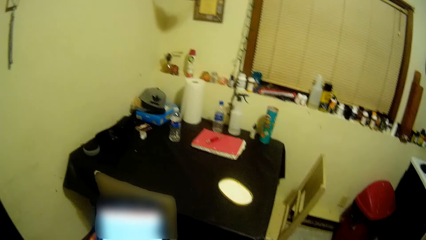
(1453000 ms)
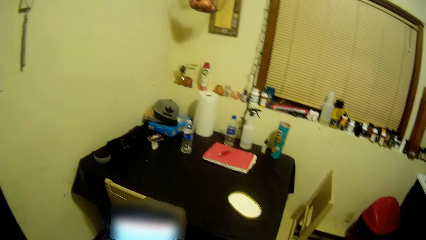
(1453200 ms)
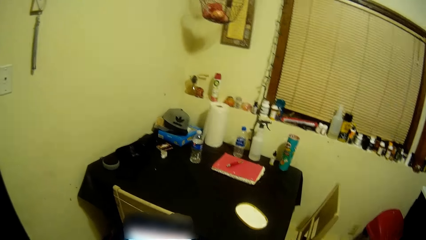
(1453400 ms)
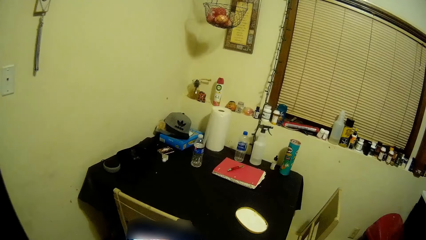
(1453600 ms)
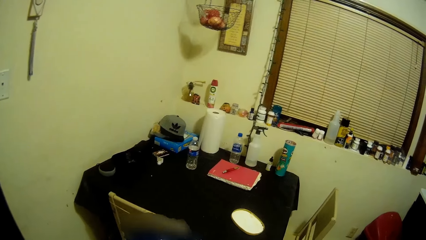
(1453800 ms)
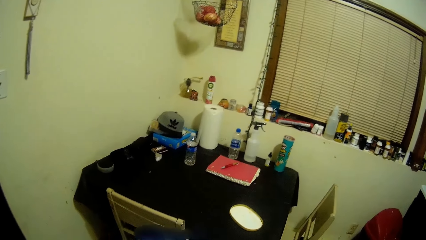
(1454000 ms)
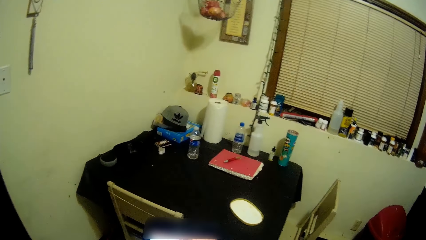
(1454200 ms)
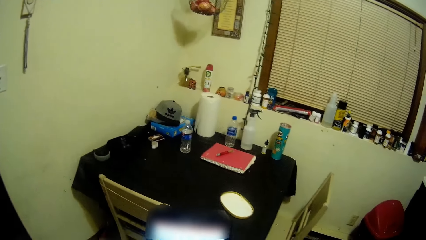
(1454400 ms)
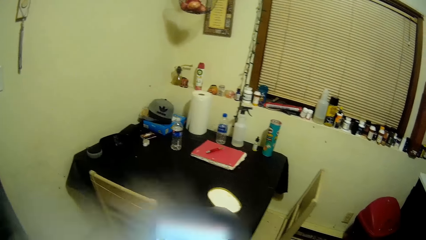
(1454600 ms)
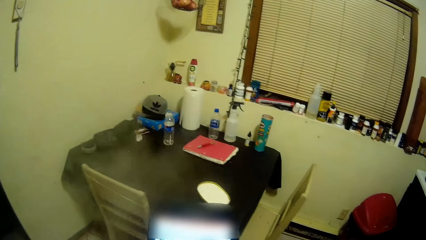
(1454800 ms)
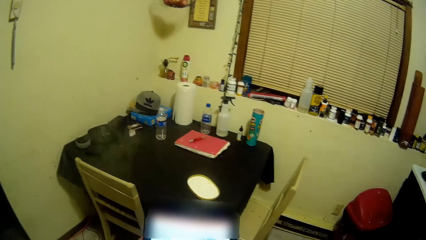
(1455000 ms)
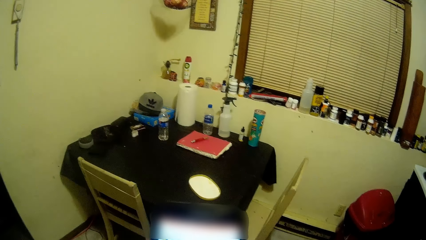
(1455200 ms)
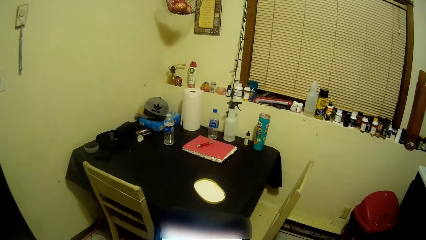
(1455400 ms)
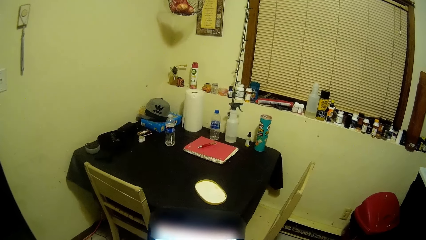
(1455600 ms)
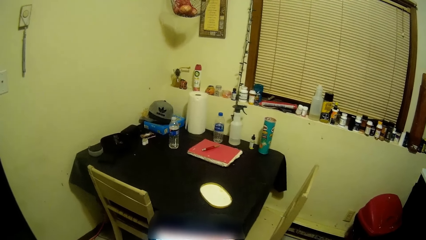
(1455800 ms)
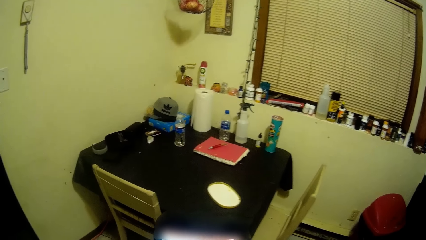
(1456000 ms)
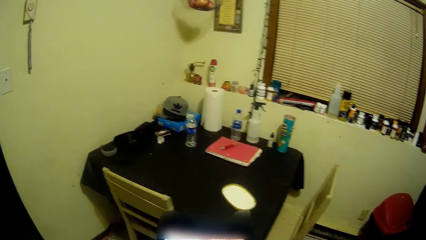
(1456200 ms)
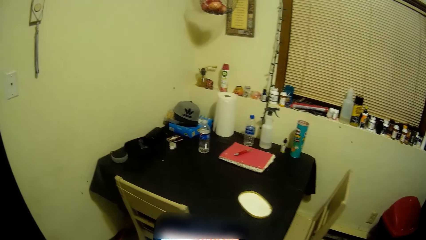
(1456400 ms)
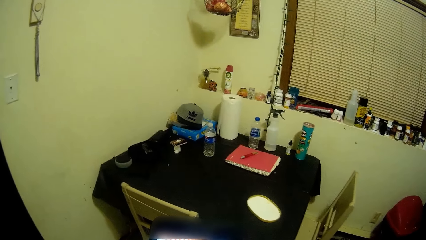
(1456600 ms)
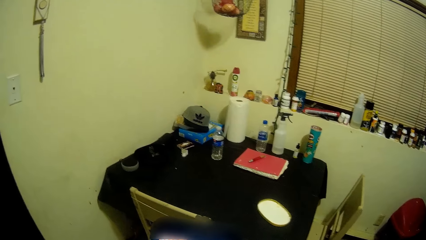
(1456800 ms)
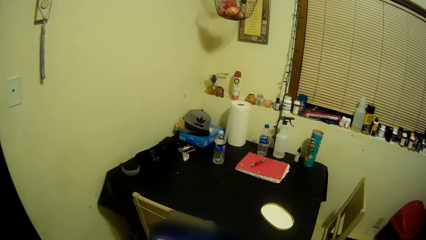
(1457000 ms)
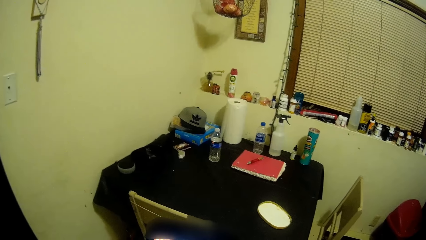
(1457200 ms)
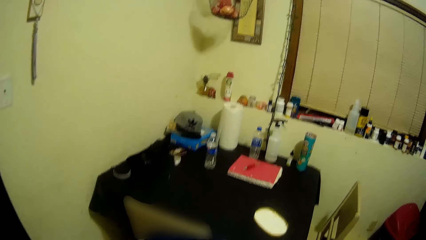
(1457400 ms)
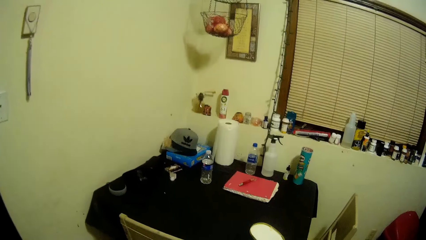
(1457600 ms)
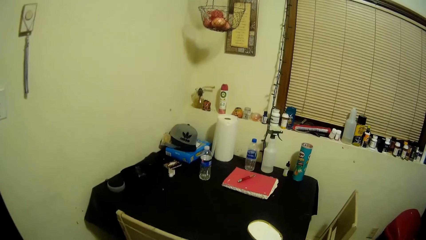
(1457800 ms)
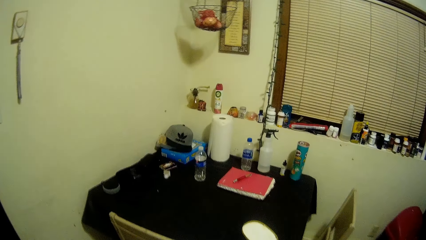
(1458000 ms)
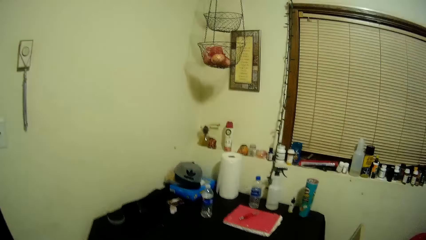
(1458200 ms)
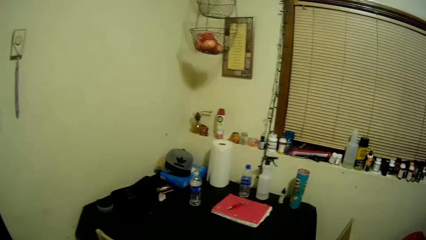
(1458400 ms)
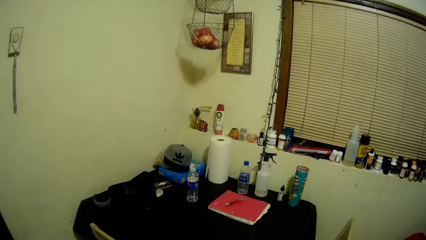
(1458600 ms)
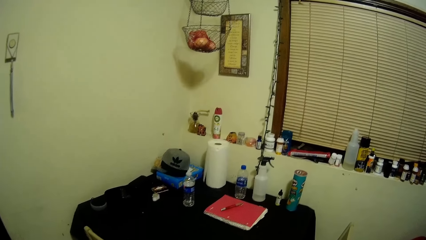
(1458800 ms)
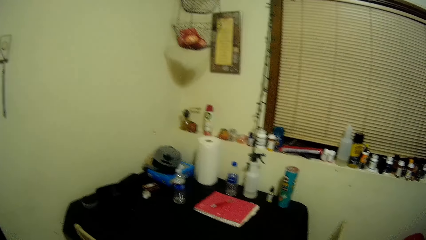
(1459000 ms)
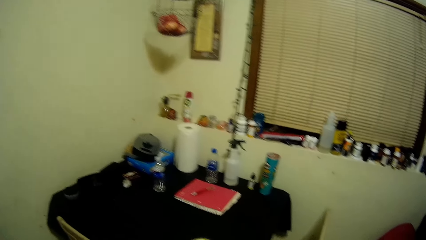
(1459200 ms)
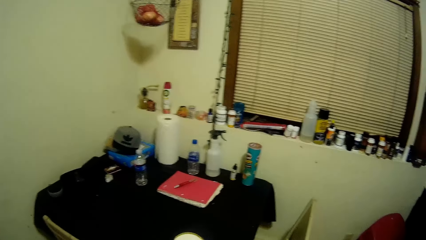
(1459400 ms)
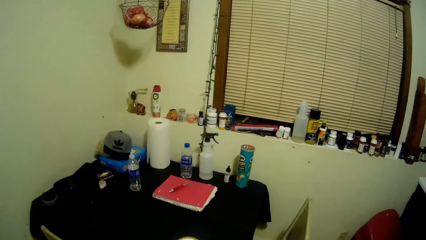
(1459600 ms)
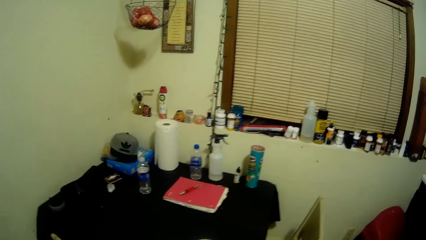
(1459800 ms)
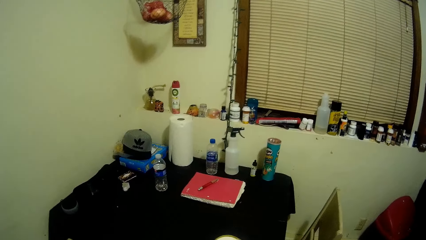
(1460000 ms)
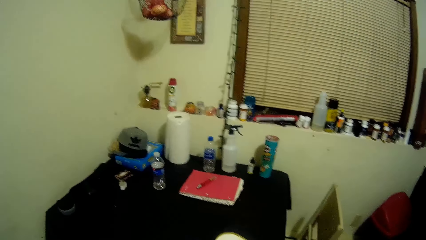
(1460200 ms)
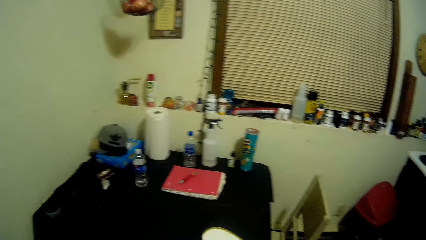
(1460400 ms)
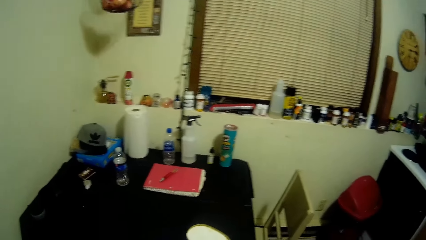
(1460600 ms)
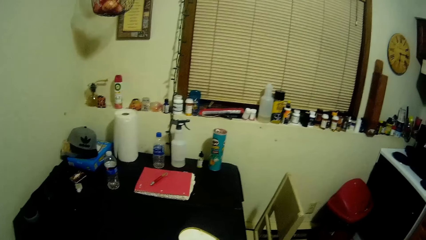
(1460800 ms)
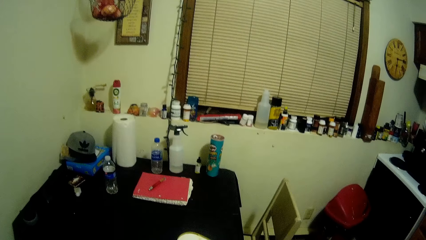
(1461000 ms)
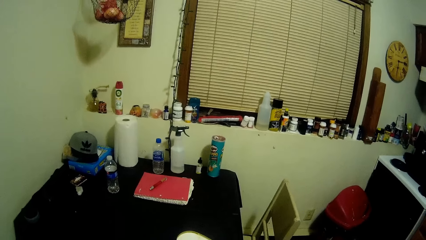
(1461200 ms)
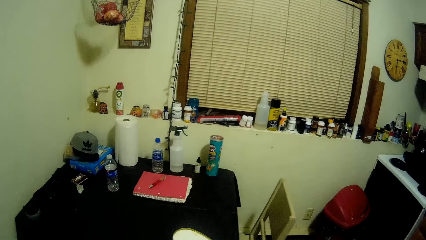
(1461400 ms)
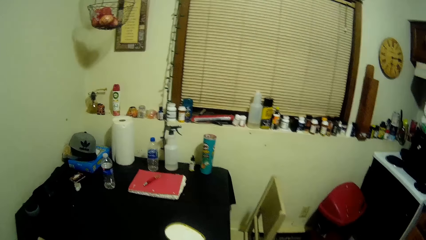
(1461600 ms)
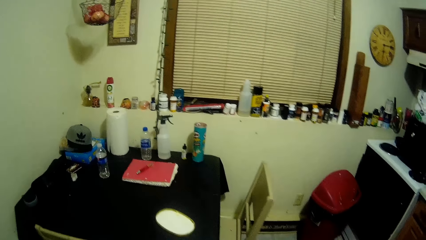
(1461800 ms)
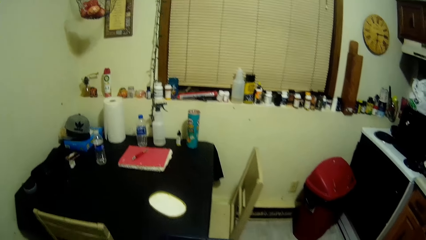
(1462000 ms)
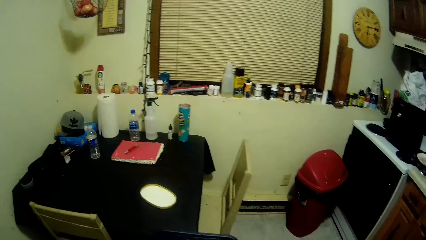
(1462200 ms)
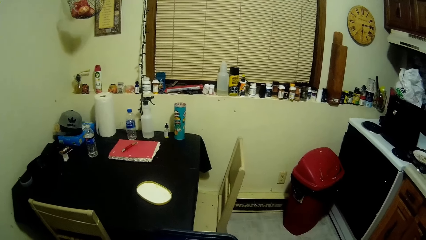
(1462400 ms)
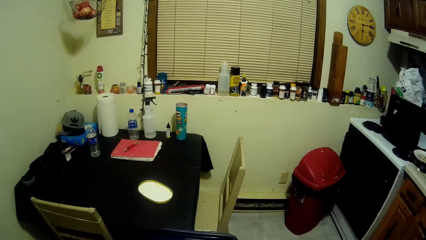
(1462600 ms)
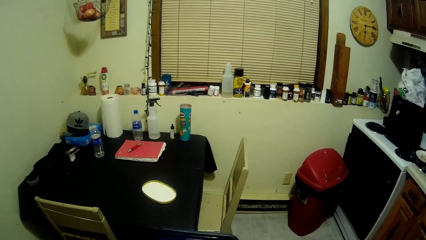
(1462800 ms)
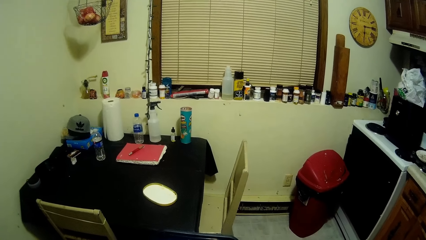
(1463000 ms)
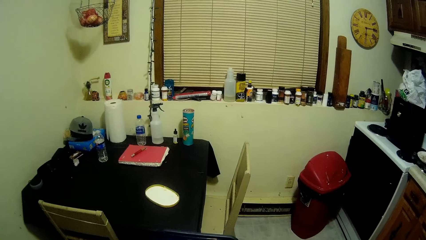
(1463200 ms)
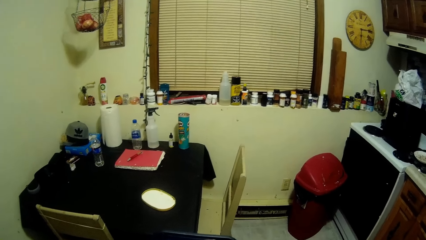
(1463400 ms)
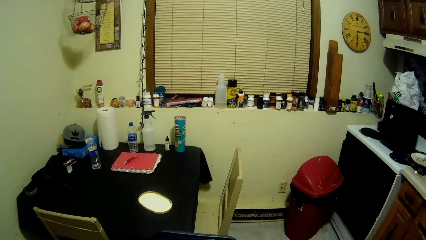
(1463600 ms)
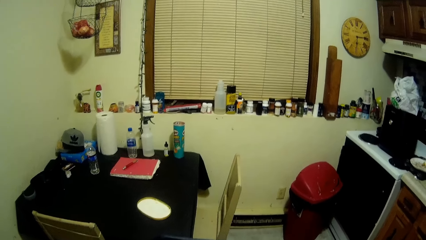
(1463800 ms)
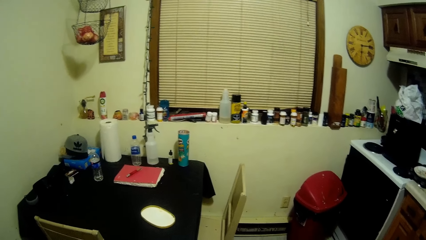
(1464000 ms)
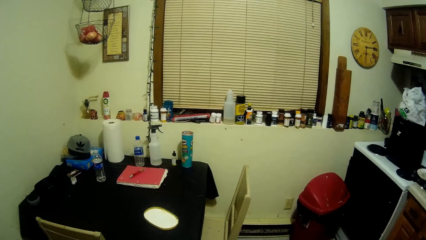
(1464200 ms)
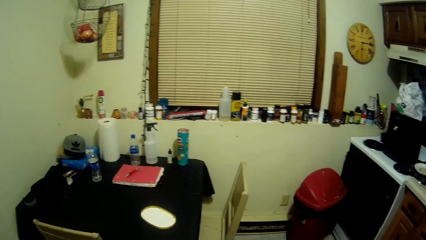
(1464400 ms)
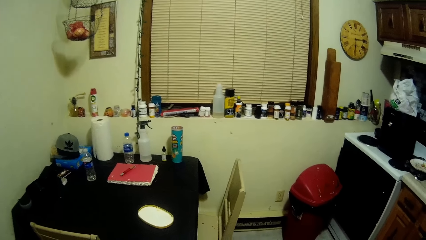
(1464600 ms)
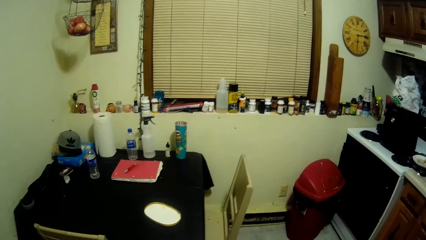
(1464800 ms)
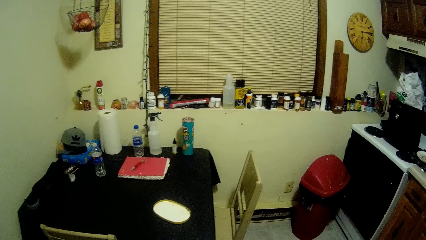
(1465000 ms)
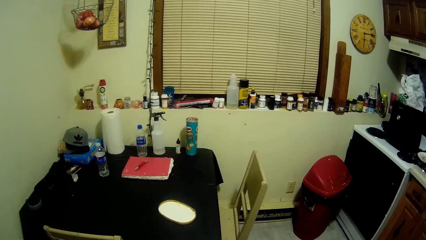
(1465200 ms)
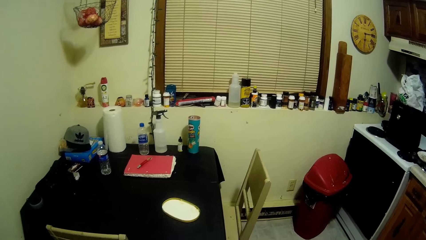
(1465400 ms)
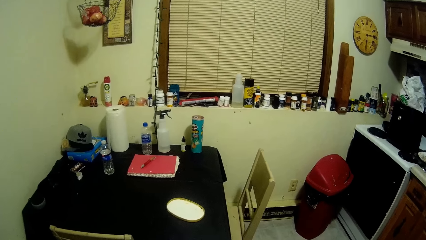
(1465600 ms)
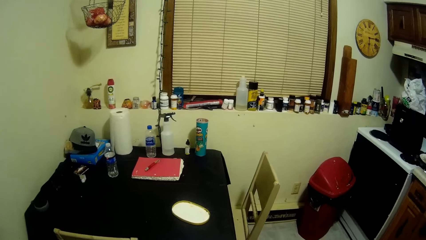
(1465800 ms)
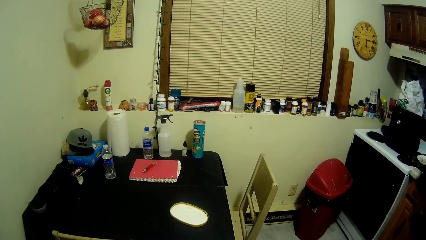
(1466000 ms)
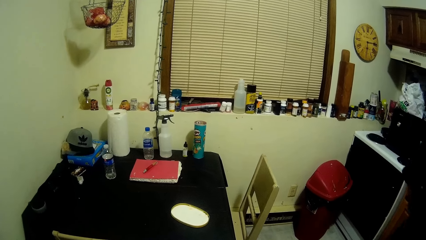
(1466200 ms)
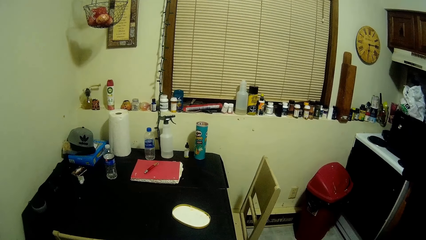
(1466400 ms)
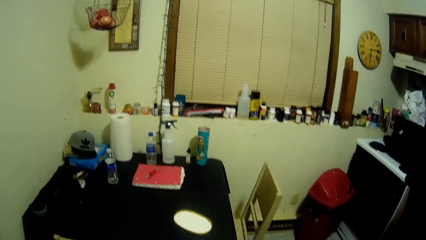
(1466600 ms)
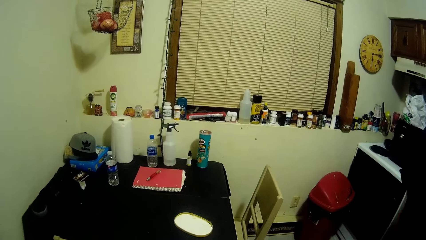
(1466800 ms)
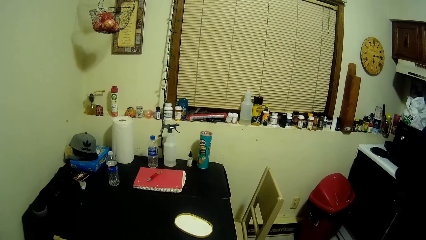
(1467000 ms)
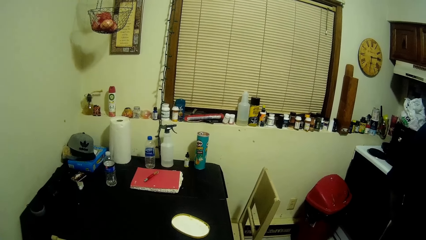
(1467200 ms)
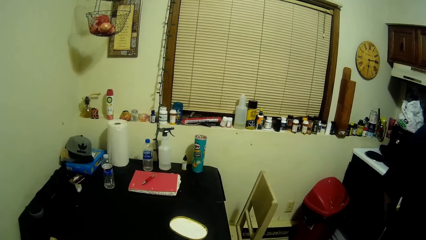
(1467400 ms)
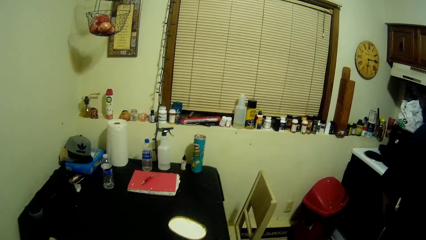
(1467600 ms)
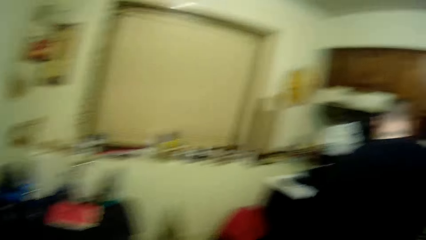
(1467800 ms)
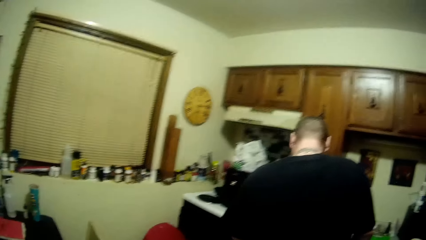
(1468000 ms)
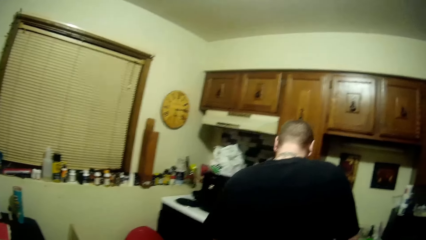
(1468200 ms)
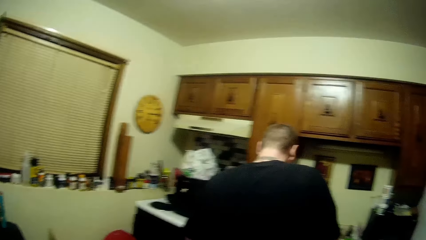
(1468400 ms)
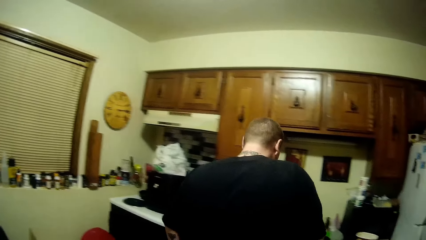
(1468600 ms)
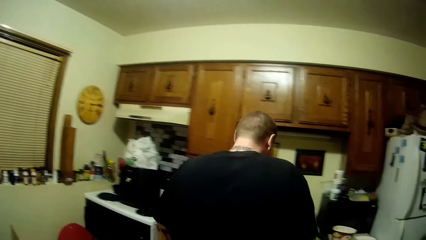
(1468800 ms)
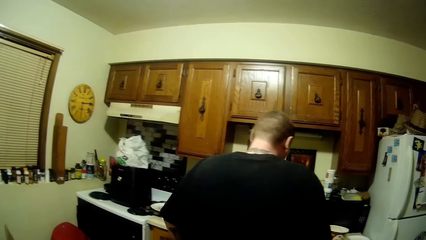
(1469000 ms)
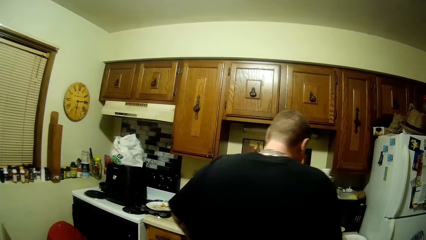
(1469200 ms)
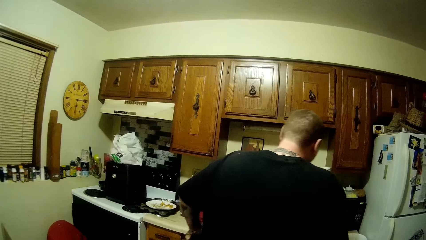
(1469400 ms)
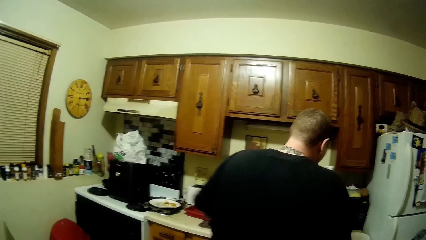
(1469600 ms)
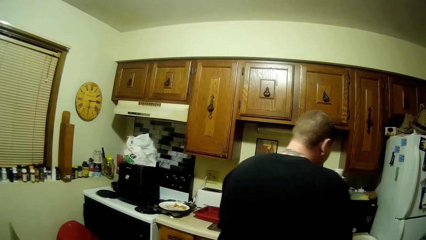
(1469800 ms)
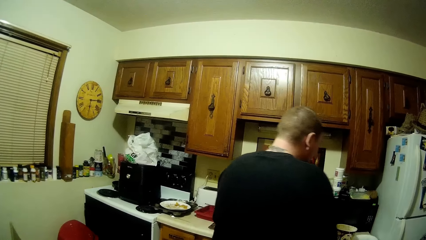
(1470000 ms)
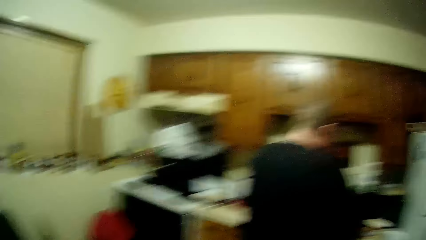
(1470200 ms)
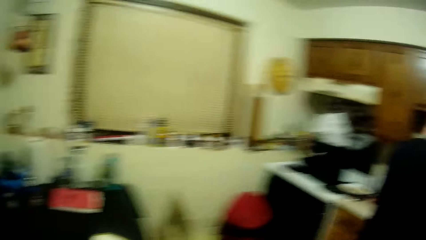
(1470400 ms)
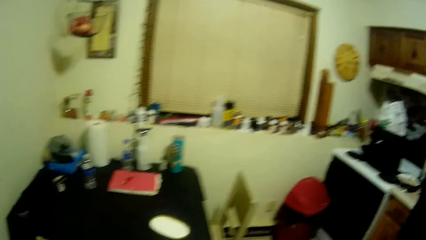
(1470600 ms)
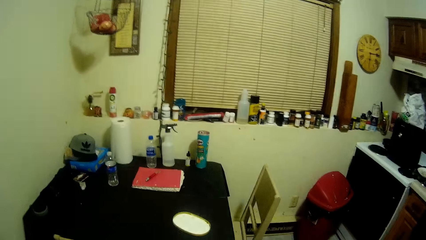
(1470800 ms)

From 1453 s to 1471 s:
The camera wearer looks around. They talk to a man. The man moves in the kitchen.
